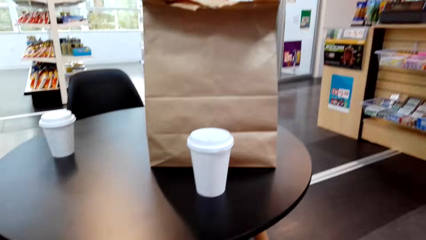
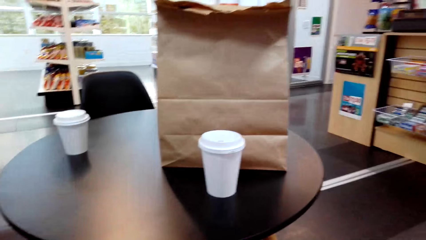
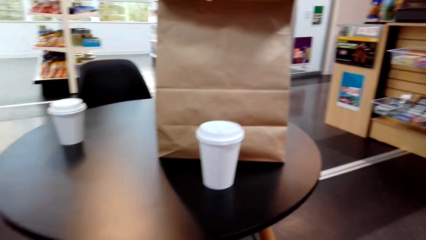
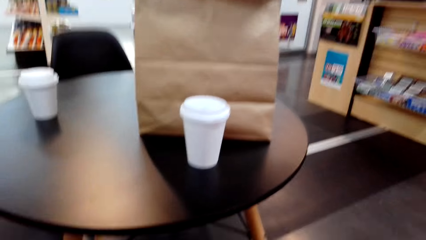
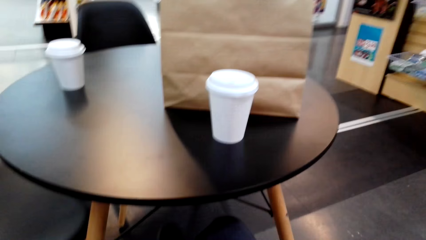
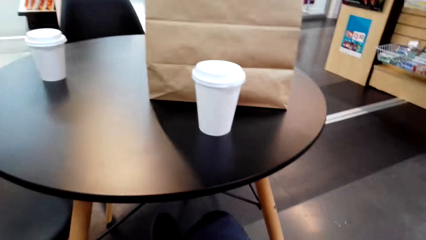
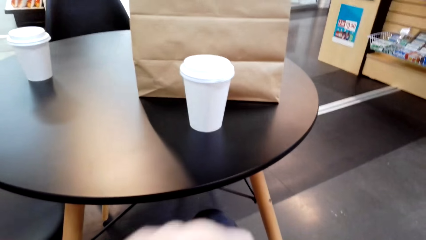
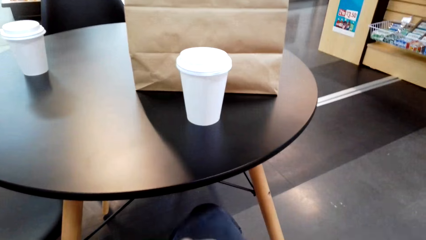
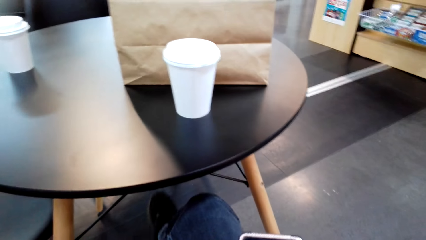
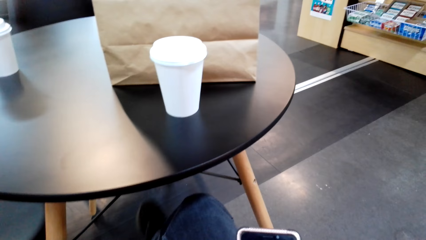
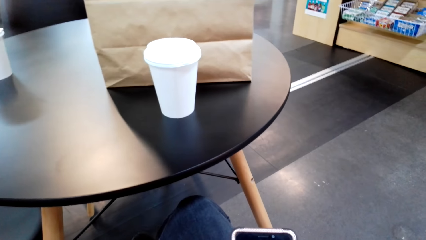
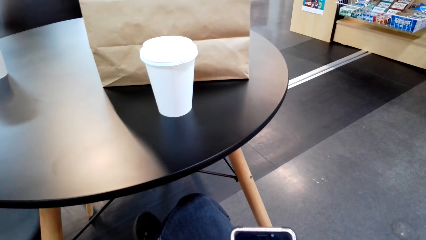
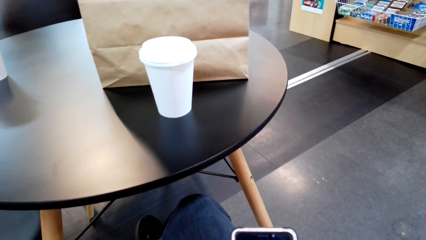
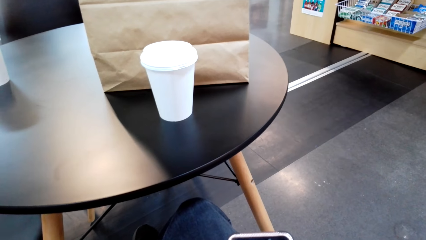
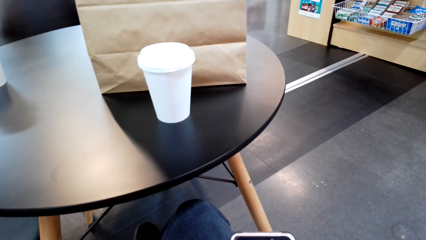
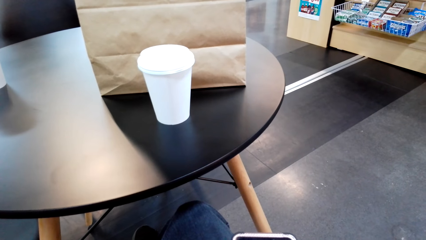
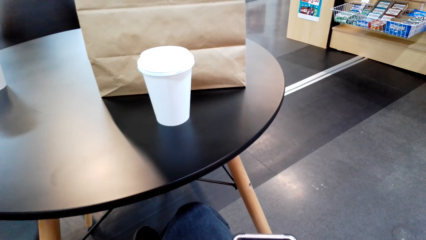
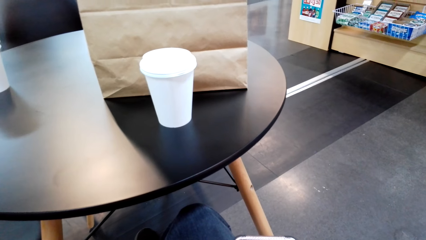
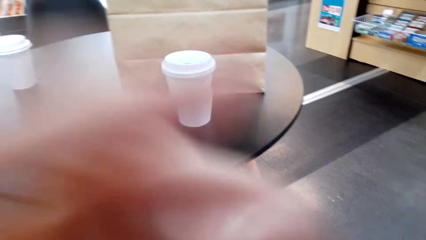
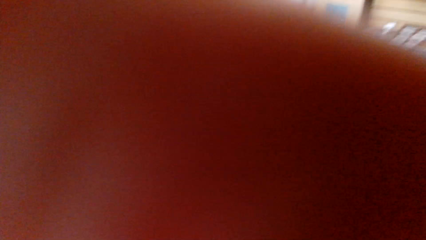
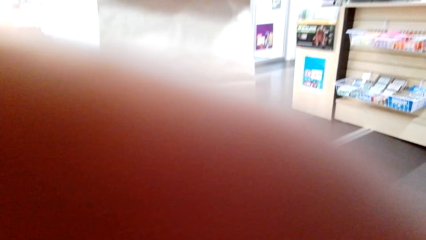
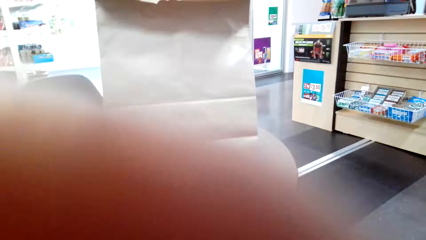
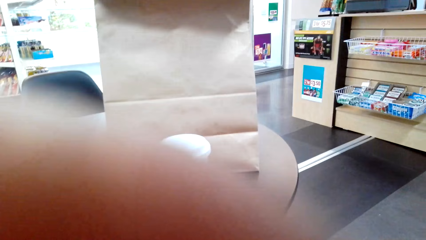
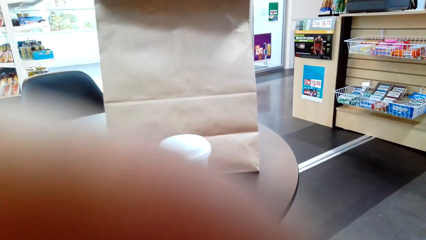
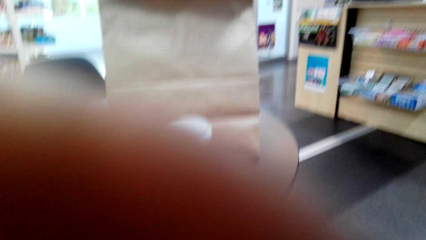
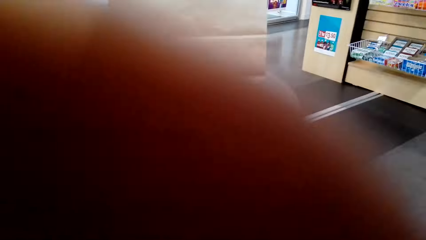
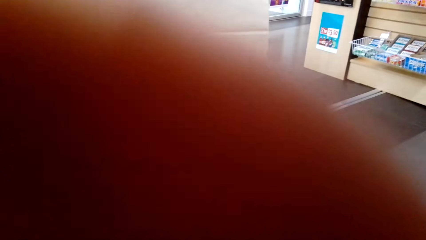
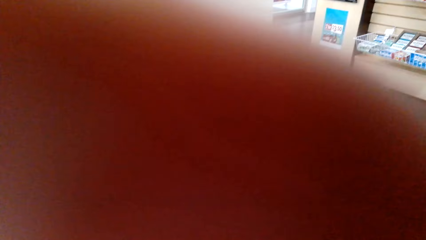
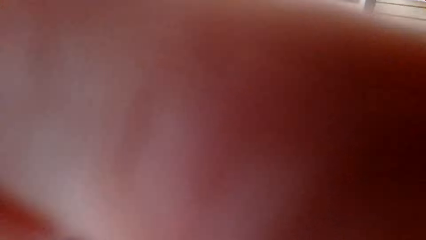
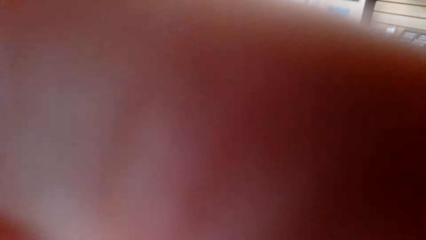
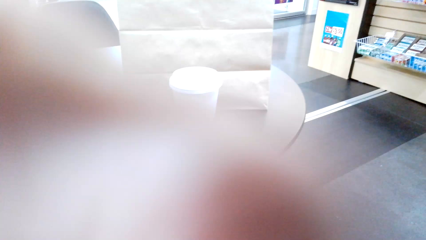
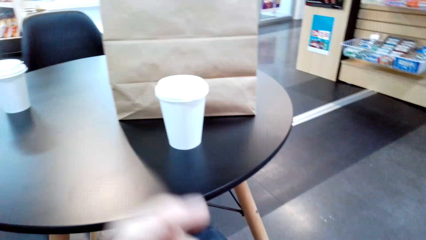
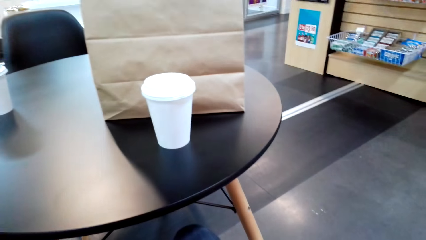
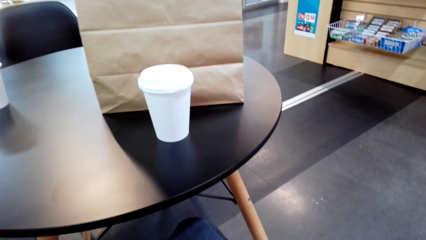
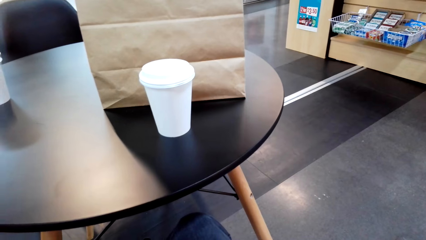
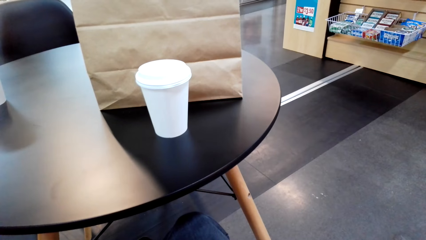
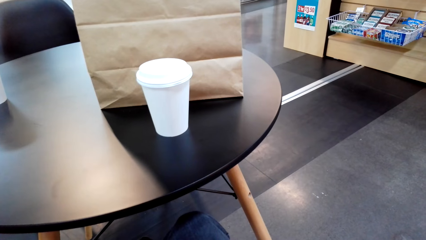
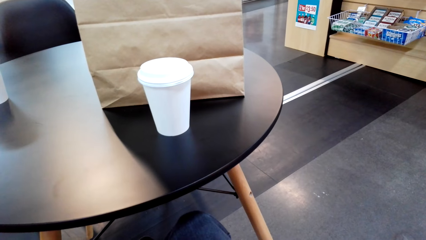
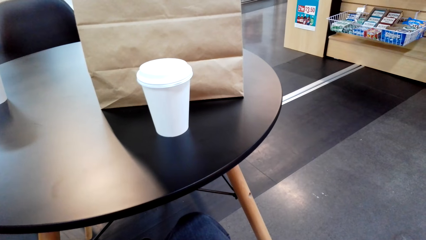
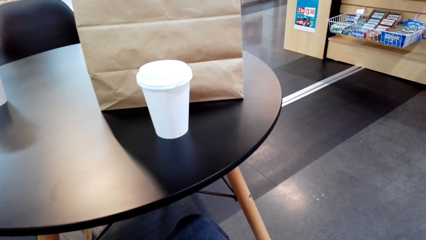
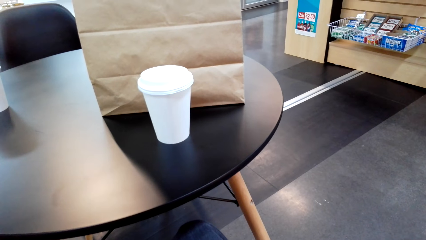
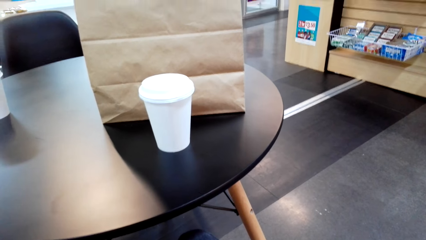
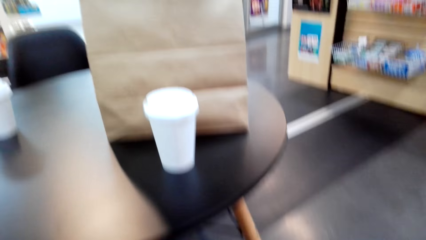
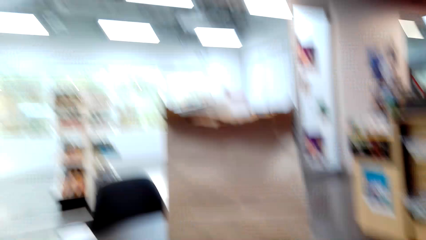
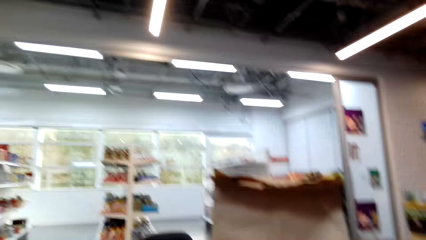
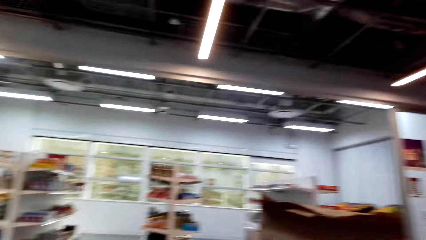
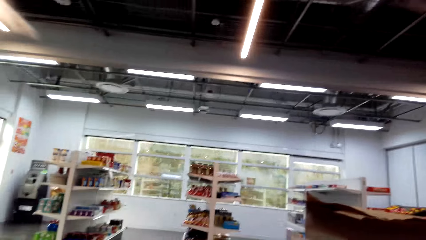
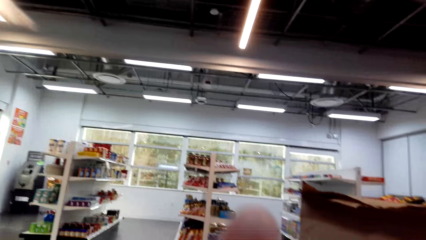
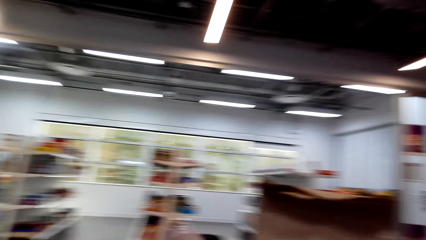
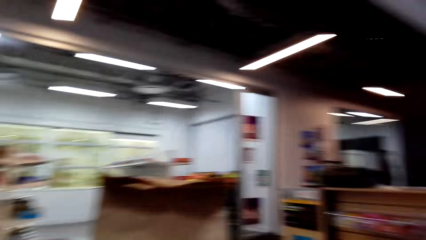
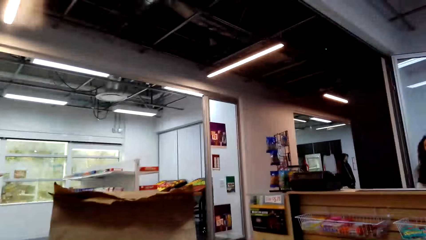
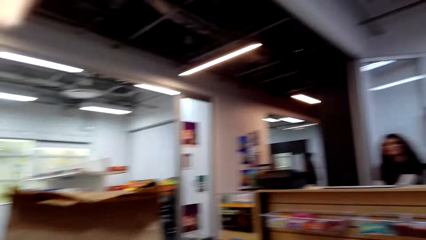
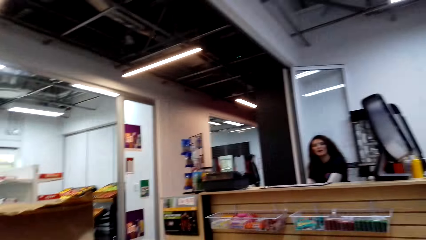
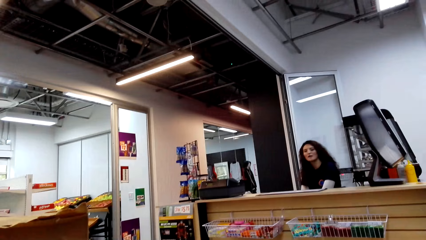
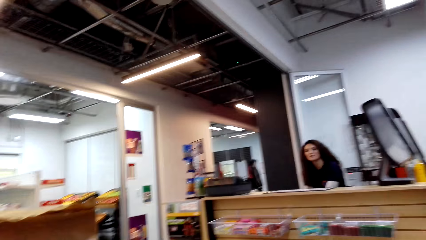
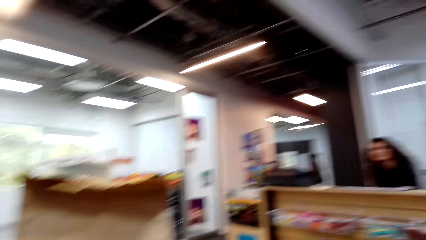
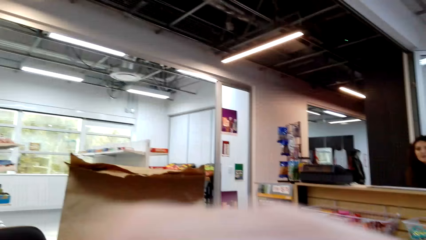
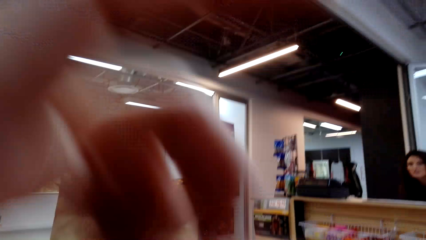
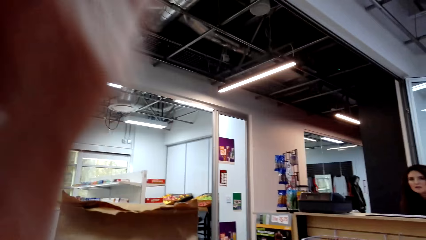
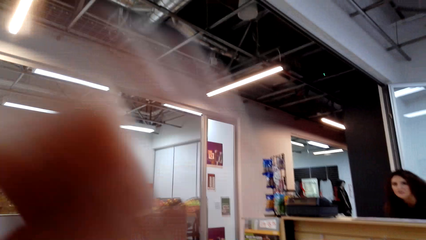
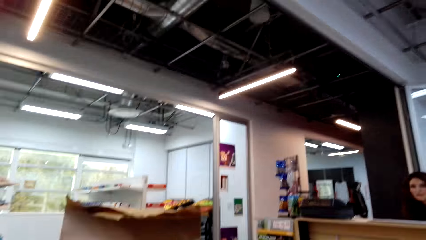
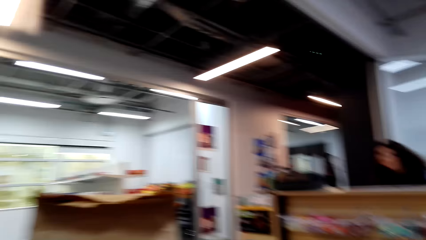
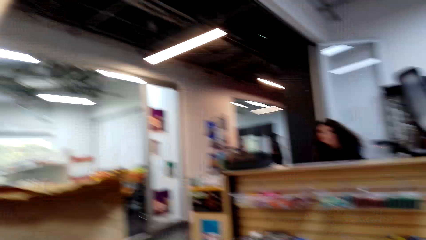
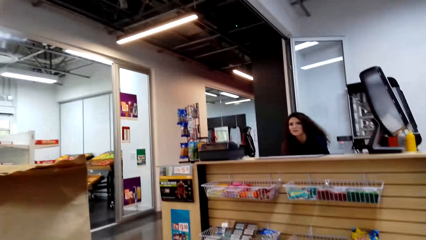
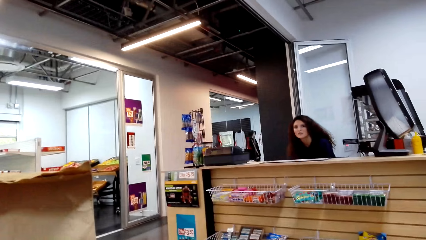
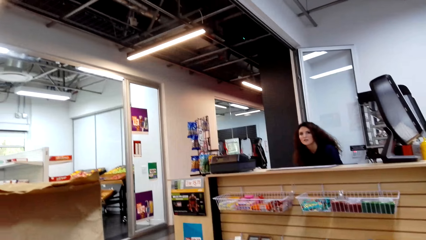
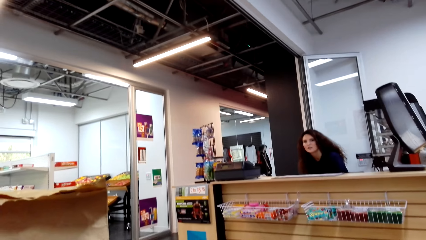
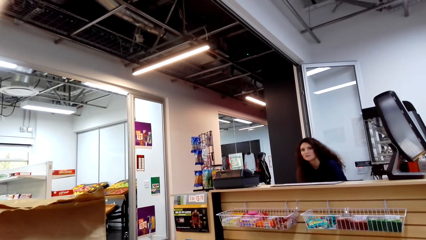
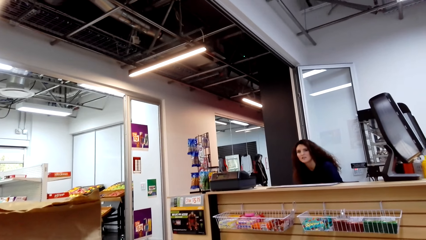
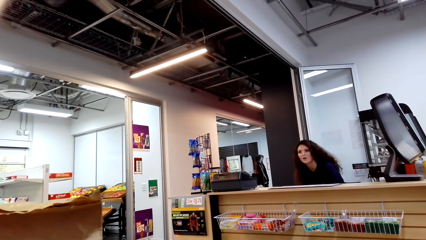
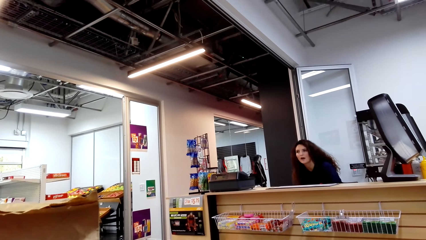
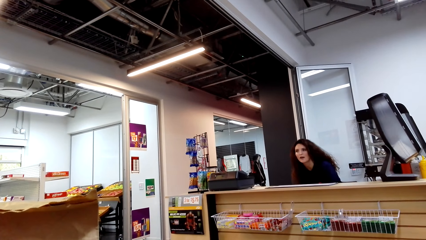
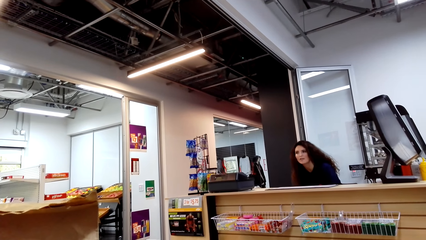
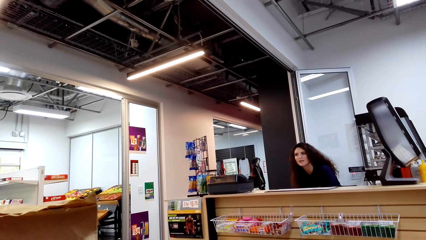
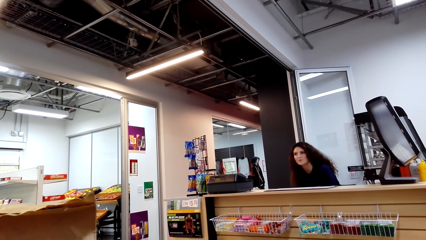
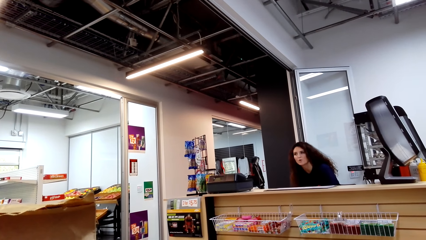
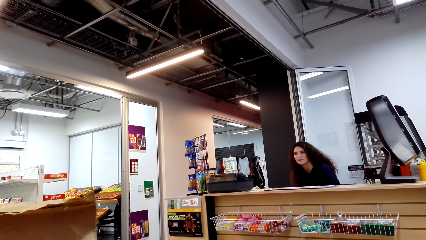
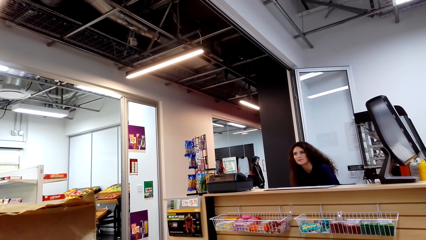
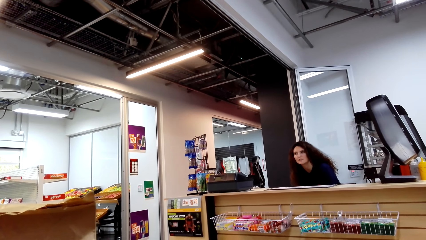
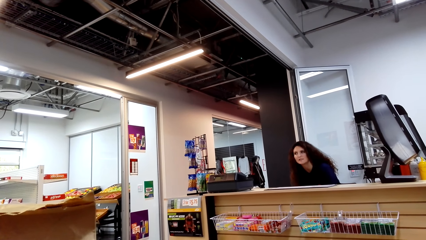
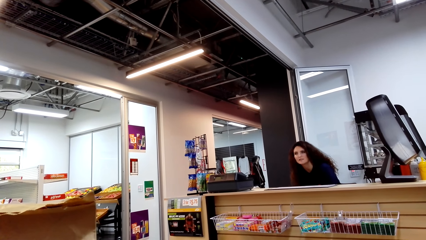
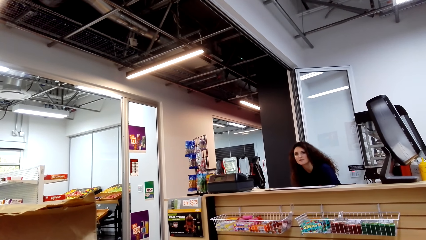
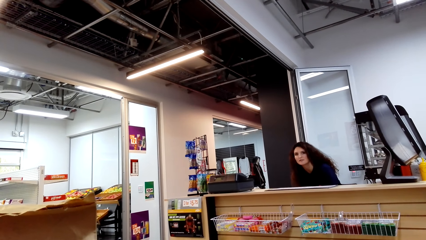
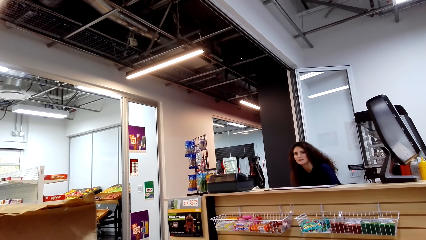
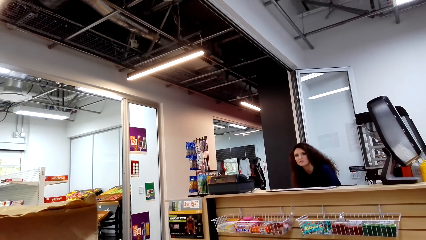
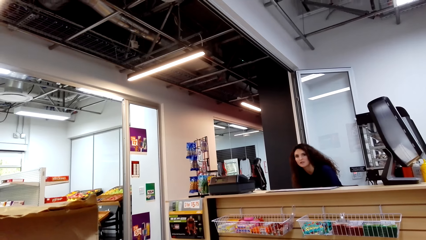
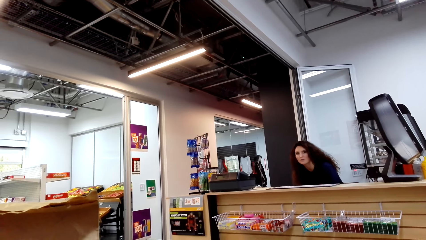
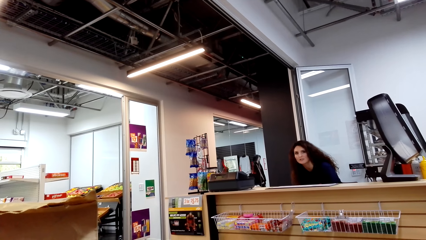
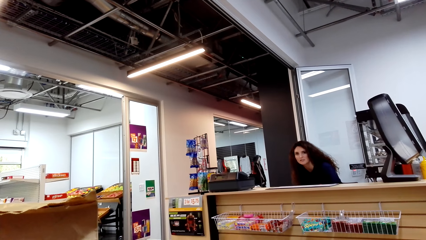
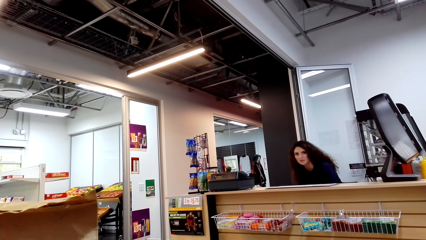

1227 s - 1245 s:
The camera wearer stretches the hand. They look around. They stretch the hand. They lift the hand. They talk to a woman. They look around.
